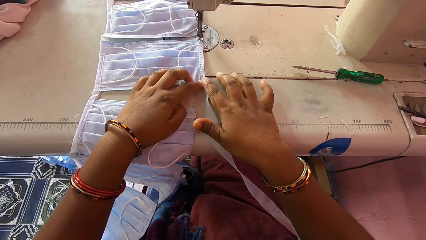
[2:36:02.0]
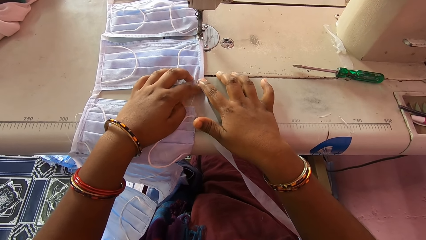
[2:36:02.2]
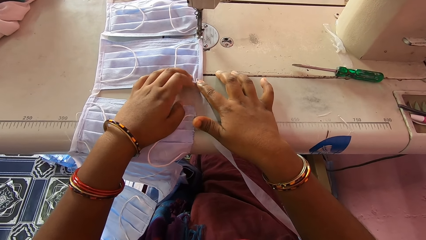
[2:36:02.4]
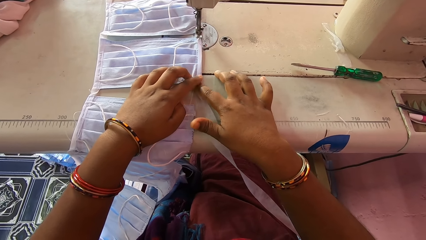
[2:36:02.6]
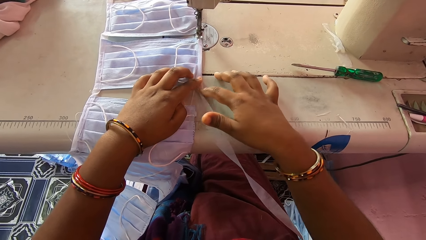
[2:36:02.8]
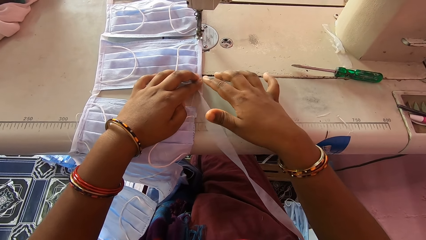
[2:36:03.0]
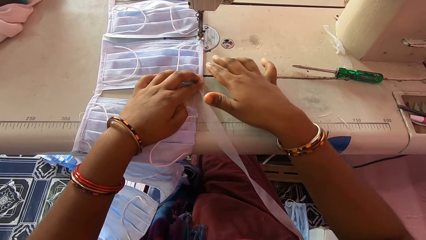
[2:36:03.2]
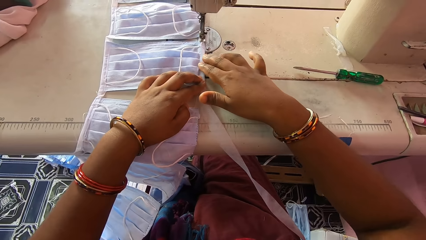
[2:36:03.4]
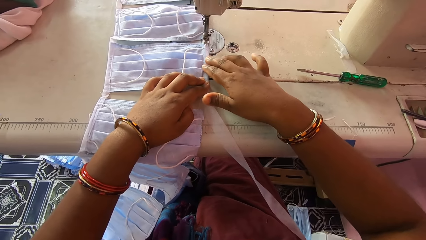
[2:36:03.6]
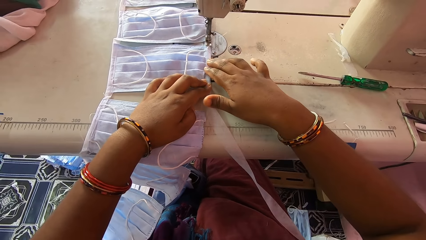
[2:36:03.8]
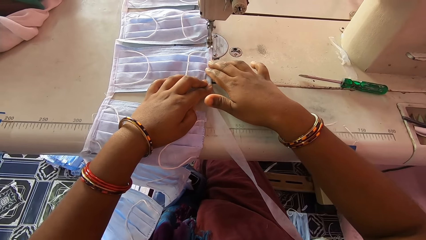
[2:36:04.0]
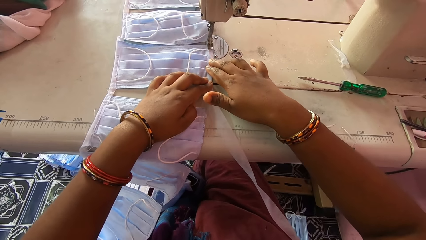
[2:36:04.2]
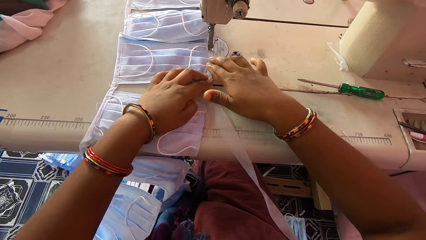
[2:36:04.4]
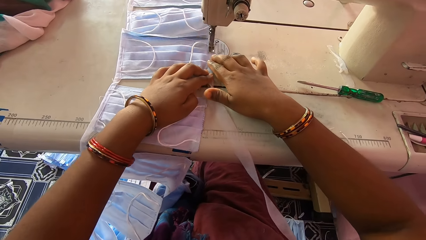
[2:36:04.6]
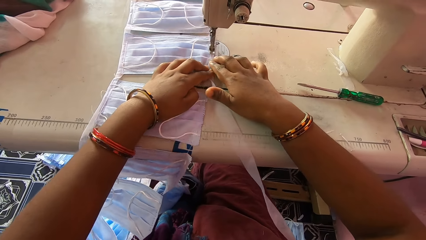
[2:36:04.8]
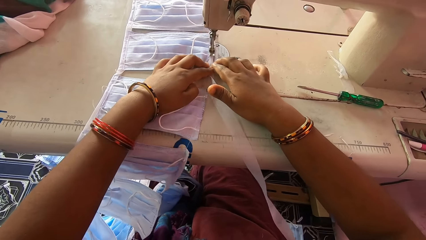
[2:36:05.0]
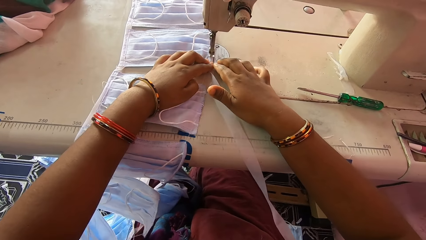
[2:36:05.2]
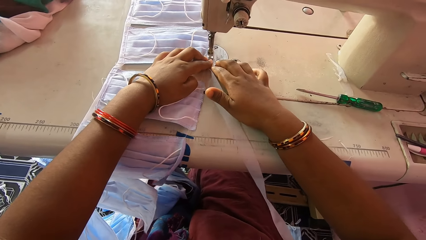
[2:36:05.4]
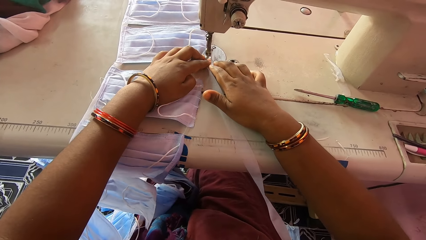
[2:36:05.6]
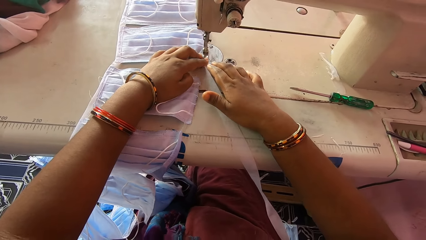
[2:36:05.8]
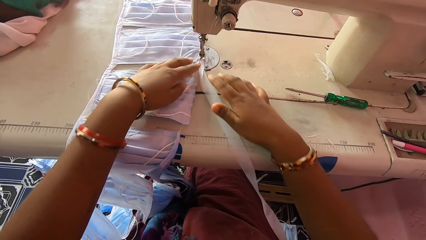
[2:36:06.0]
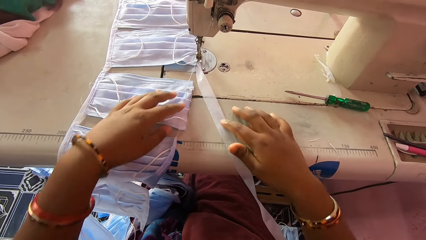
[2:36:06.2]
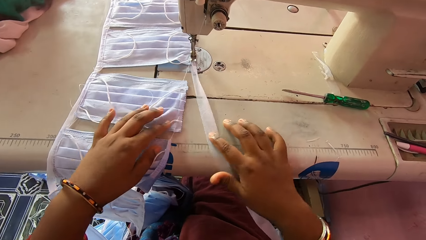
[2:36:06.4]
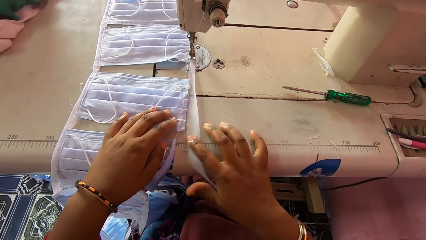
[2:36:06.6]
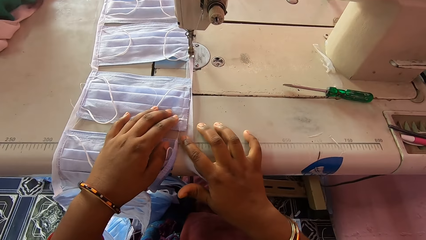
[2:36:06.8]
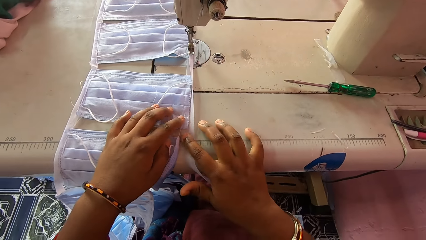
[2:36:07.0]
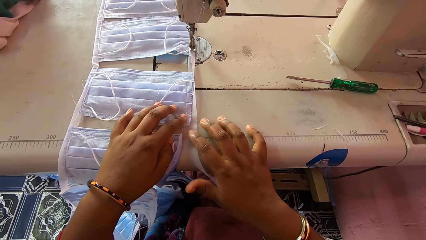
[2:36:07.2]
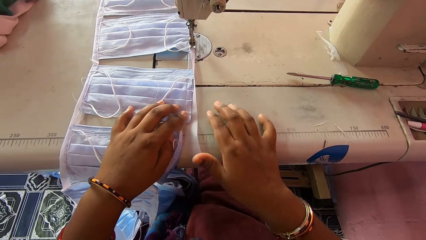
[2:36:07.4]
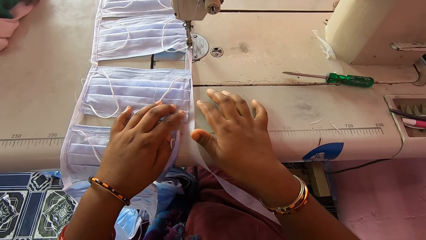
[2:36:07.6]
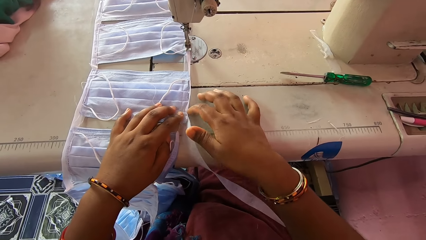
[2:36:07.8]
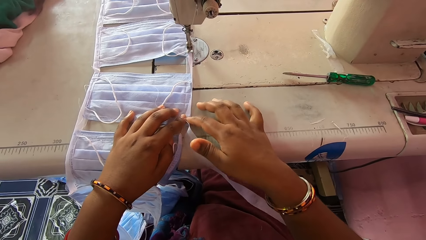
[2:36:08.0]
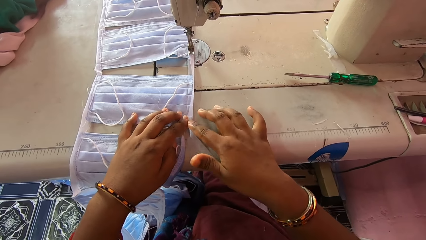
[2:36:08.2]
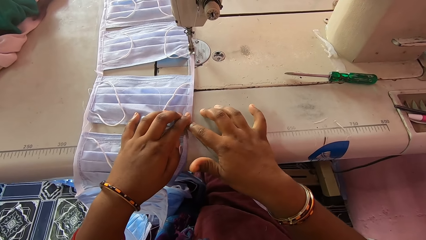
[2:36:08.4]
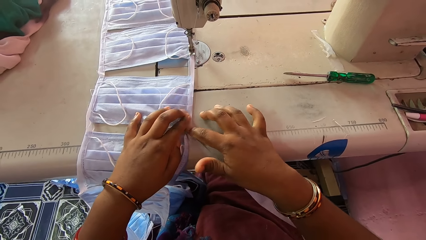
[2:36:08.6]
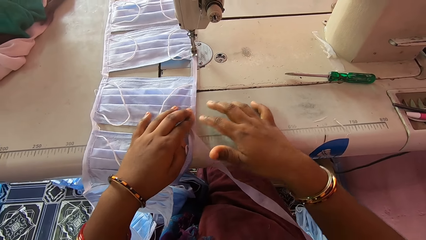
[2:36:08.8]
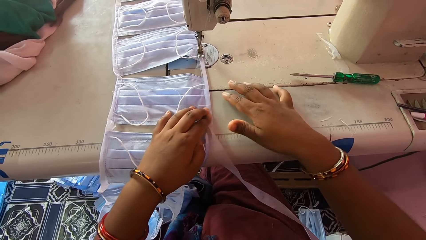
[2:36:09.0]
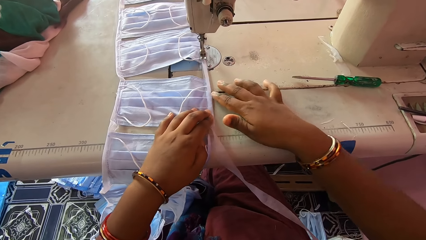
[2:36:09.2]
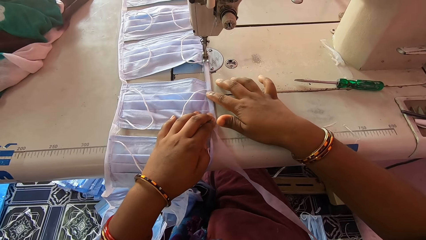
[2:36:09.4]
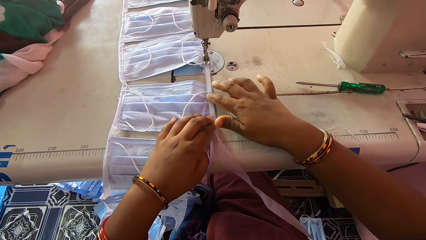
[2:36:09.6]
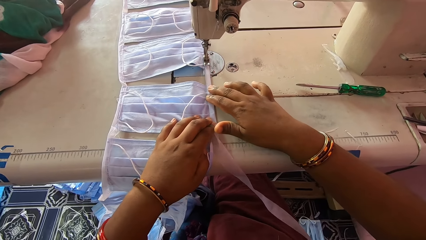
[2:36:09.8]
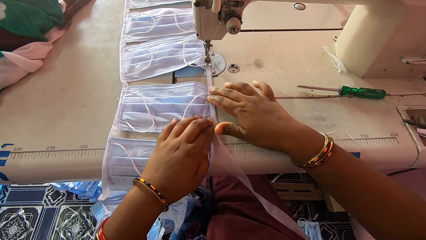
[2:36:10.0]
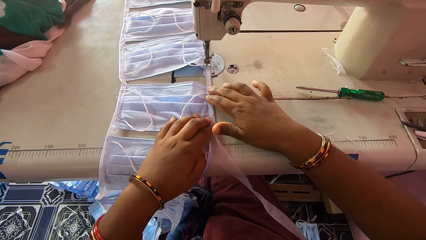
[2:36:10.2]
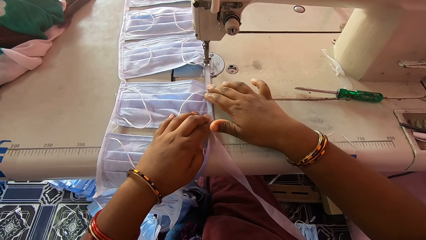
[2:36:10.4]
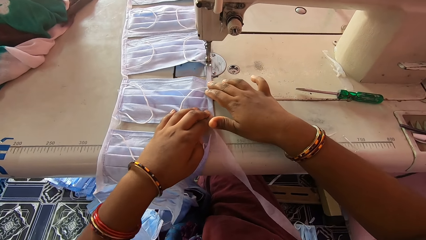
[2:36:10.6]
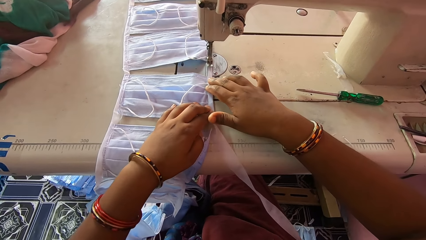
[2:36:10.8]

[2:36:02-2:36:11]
The camera wearer sews the nose mask with the sewing machine. She folds the stay tape around the edge of the nose mask with her hands. She smoothens the mask. She sews the nose mask with the sewing machine.

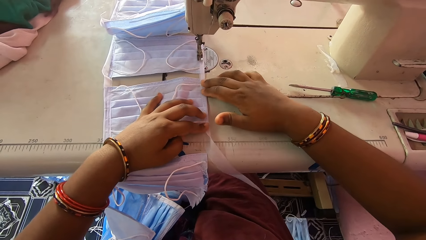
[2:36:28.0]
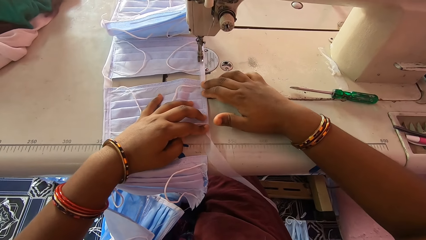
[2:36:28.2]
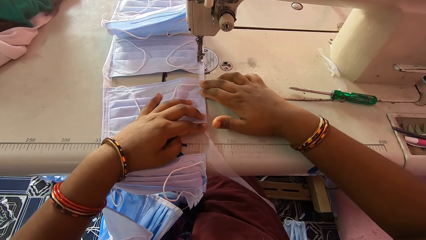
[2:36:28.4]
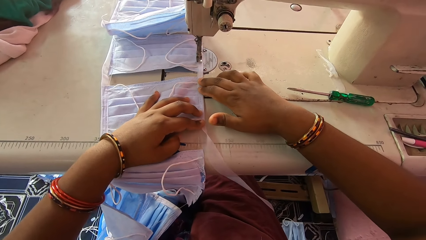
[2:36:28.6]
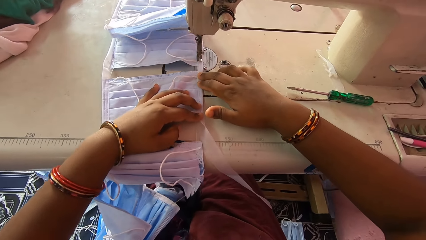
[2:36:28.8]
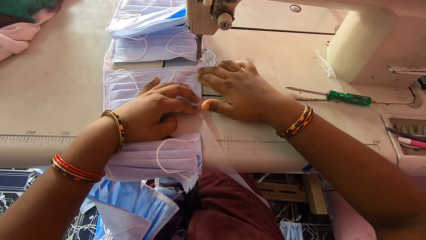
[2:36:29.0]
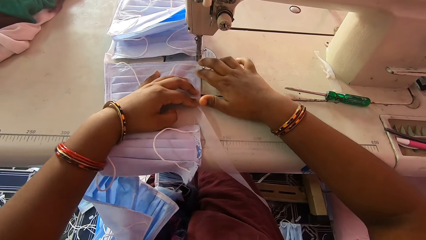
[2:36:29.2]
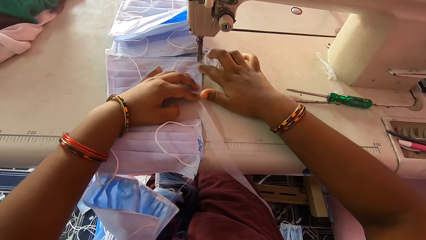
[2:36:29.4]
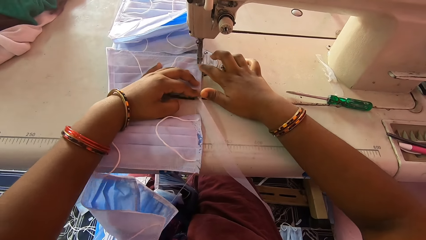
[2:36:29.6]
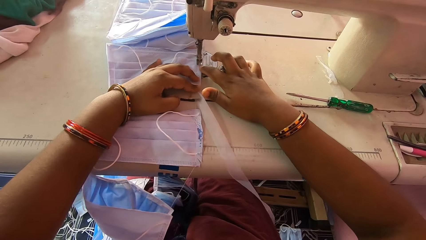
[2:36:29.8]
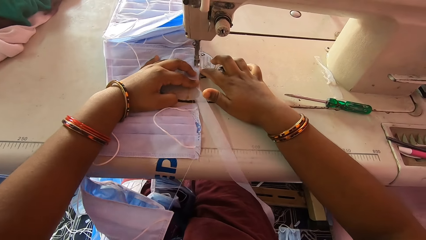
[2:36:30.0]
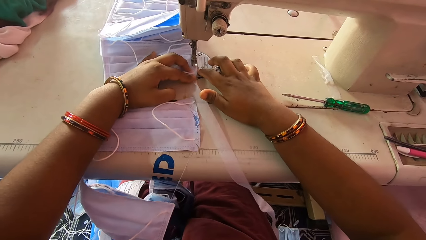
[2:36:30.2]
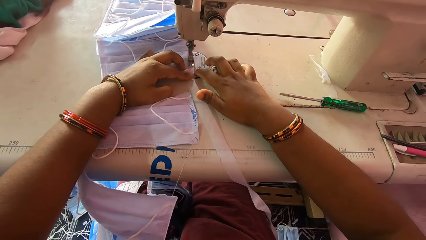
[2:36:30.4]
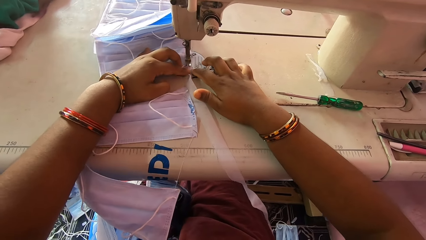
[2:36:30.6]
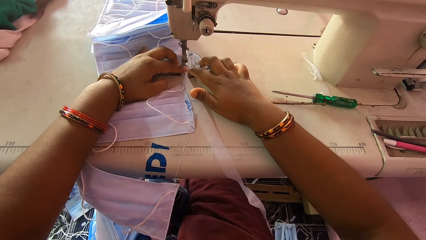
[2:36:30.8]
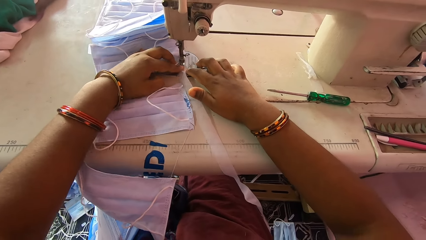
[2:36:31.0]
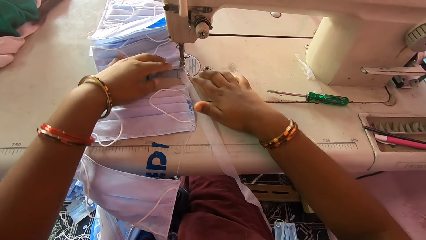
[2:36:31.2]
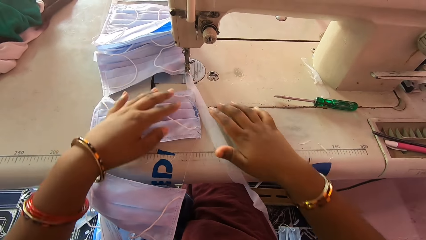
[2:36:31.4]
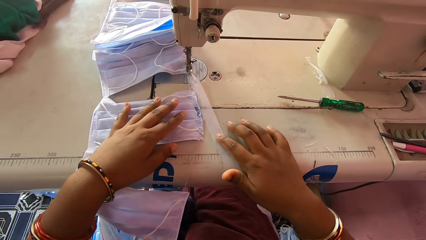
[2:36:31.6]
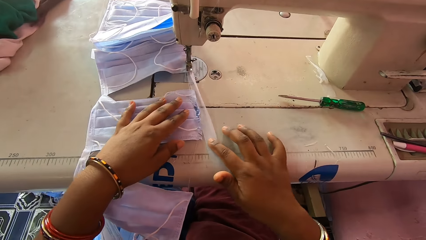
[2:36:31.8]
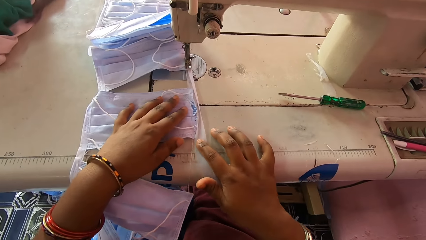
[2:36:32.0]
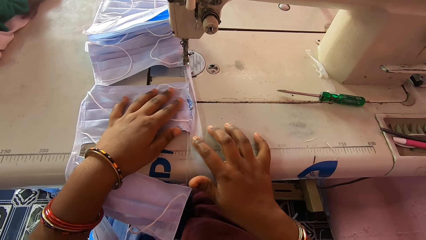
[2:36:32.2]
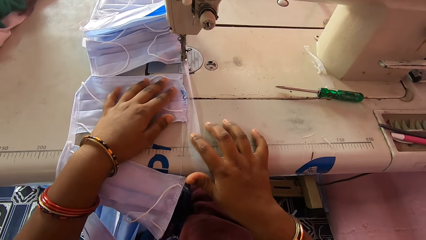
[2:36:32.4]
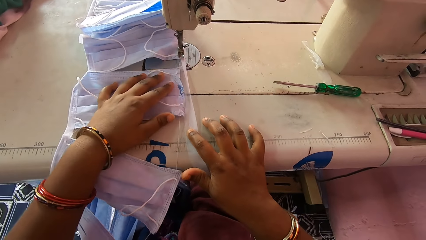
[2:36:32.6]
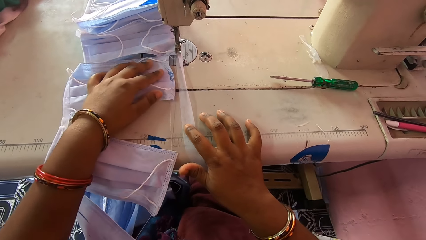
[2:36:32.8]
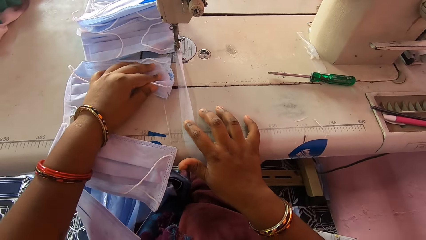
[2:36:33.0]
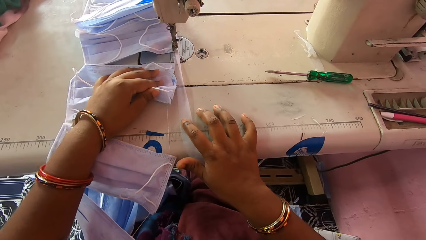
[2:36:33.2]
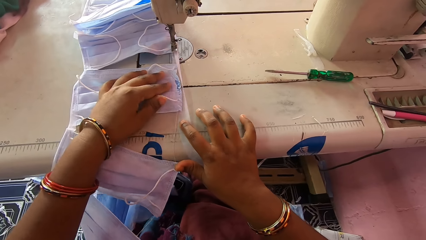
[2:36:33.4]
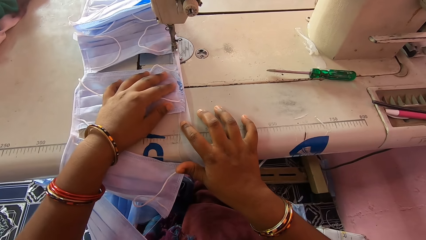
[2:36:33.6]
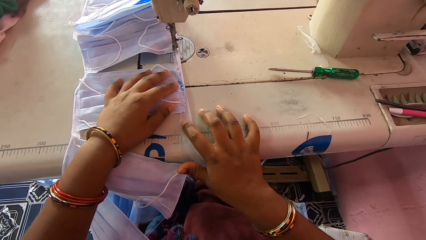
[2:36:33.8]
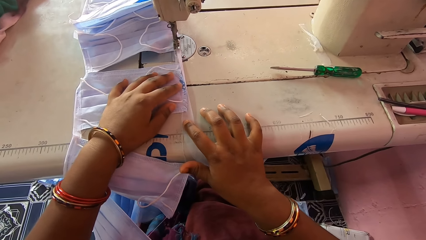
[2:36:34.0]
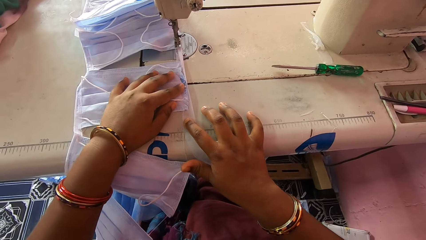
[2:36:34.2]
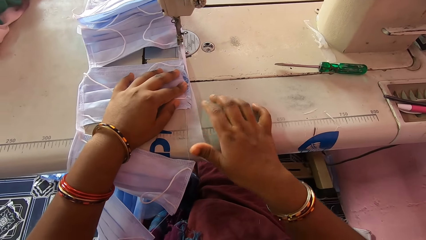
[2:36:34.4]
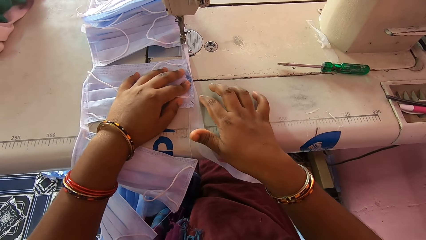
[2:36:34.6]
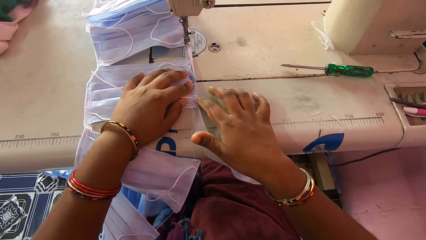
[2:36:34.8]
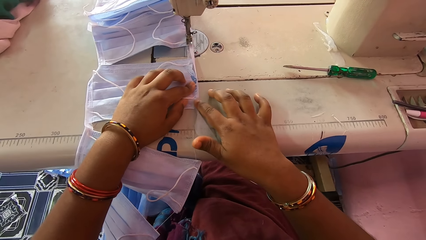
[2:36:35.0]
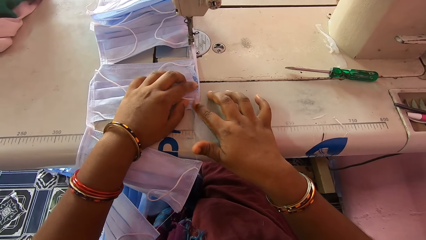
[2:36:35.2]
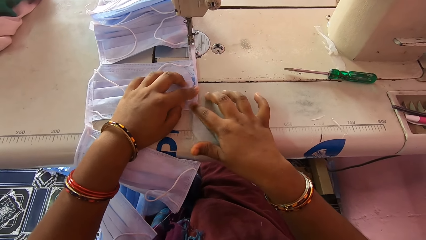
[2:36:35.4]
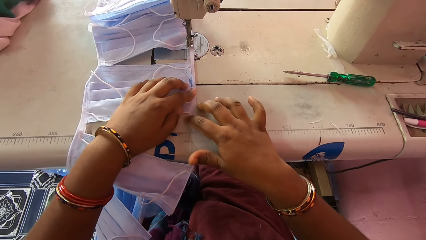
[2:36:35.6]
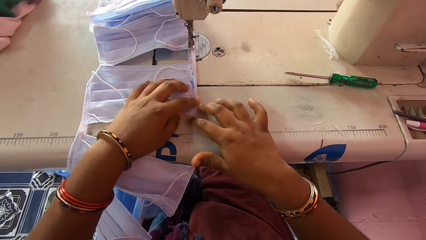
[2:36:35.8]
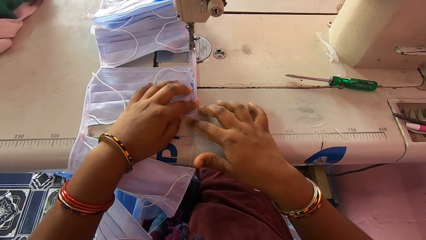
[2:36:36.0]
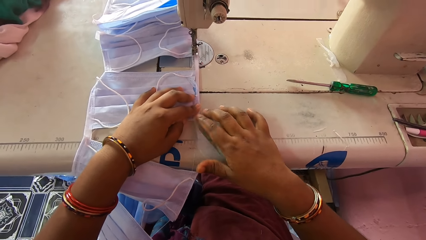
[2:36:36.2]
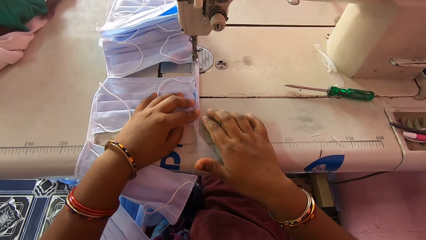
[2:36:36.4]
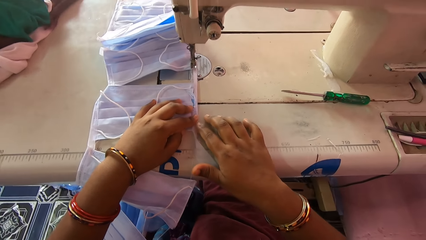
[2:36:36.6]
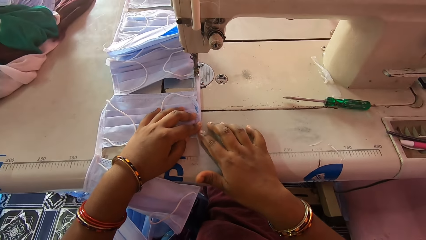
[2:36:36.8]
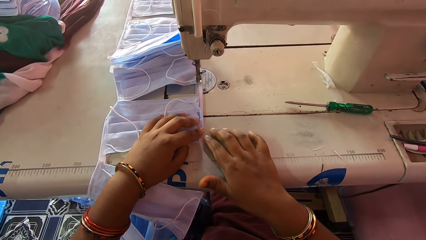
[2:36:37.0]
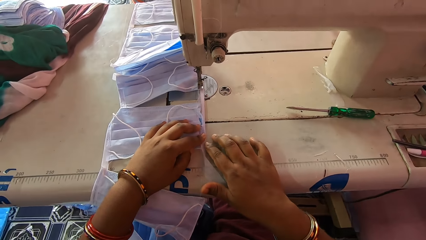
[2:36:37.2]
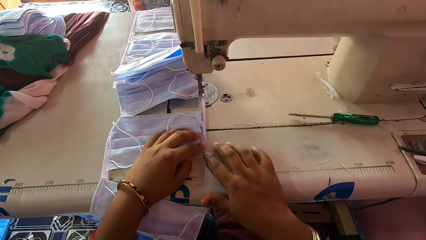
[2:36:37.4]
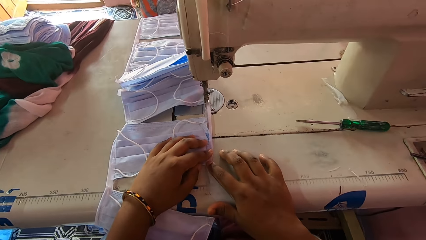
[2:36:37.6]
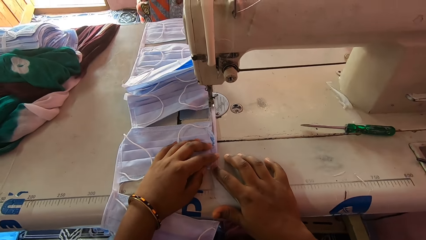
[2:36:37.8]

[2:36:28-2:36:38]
The camera wearer sews the nose mask with the sewing machine. She folds the stay tape around the edge of the nose mask with her hands. She smoothens the mask.
